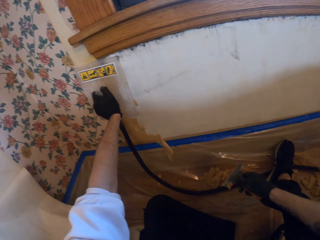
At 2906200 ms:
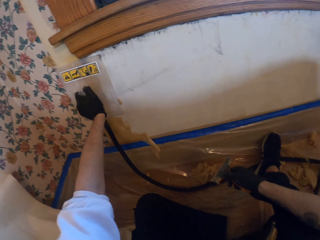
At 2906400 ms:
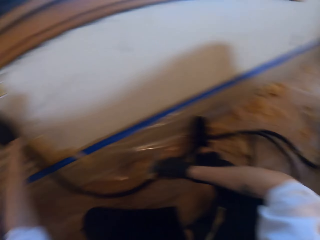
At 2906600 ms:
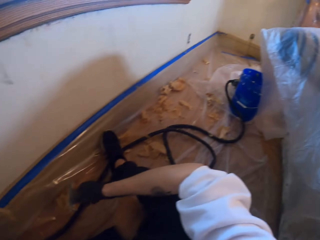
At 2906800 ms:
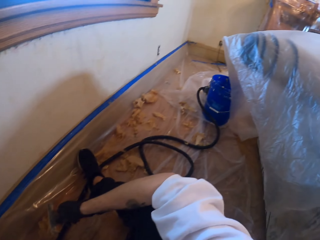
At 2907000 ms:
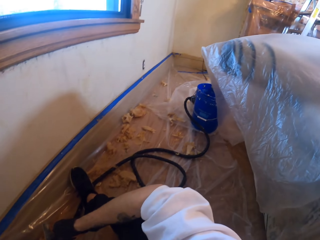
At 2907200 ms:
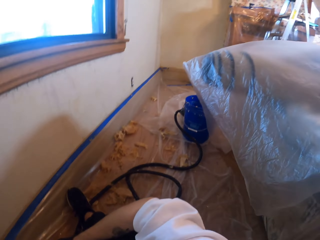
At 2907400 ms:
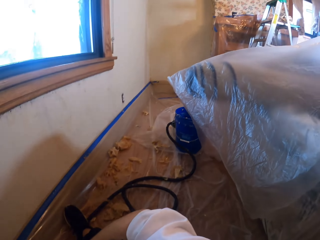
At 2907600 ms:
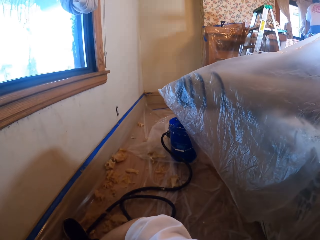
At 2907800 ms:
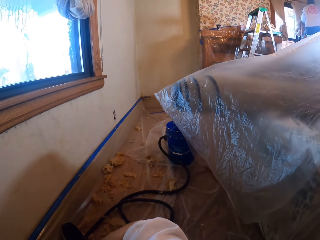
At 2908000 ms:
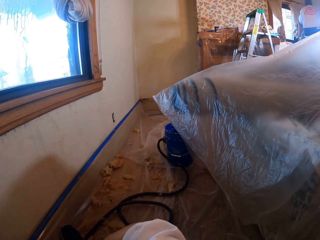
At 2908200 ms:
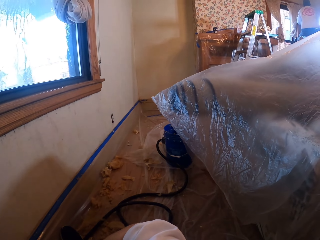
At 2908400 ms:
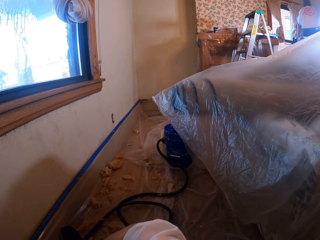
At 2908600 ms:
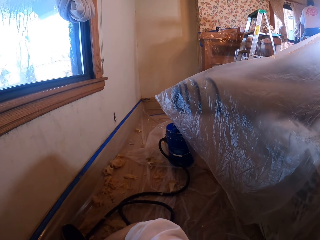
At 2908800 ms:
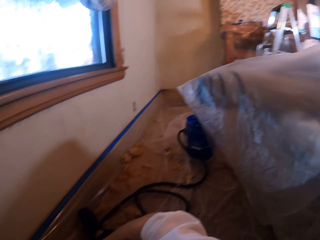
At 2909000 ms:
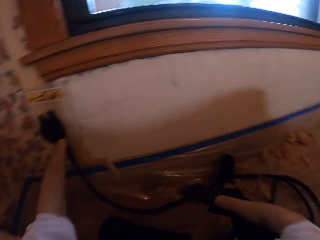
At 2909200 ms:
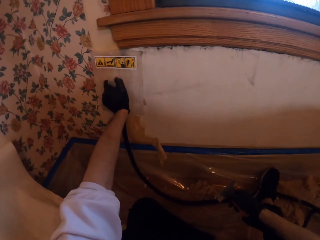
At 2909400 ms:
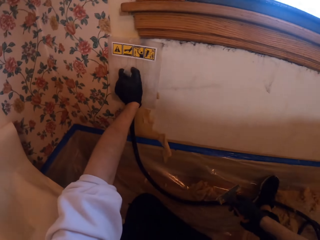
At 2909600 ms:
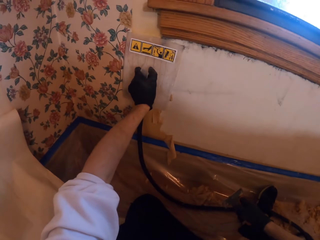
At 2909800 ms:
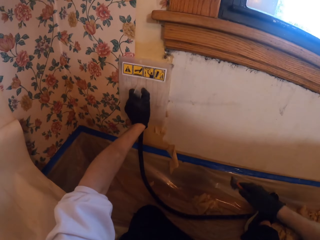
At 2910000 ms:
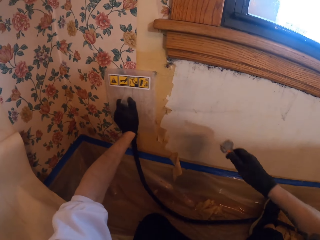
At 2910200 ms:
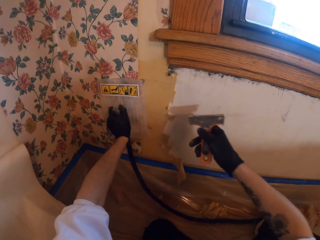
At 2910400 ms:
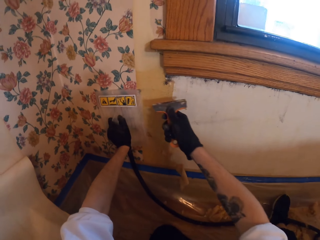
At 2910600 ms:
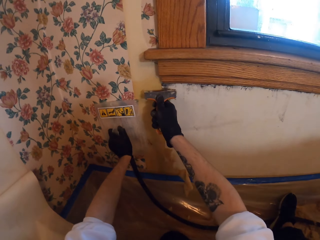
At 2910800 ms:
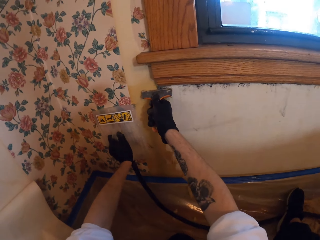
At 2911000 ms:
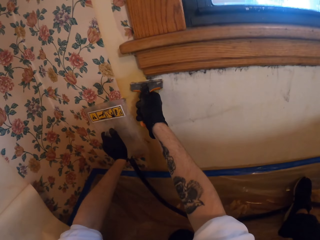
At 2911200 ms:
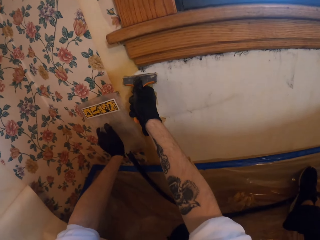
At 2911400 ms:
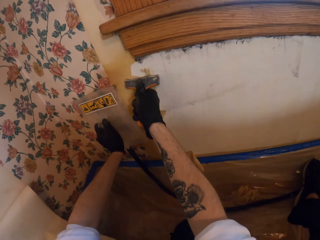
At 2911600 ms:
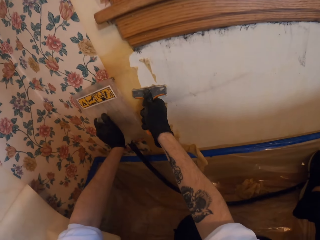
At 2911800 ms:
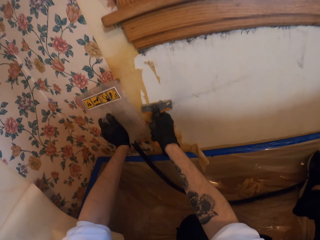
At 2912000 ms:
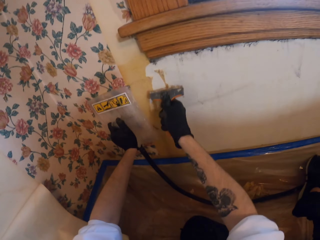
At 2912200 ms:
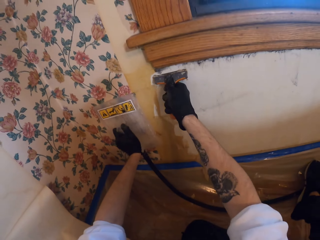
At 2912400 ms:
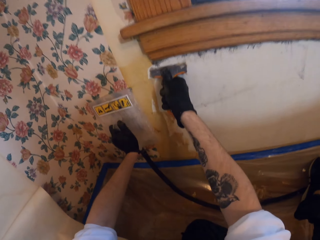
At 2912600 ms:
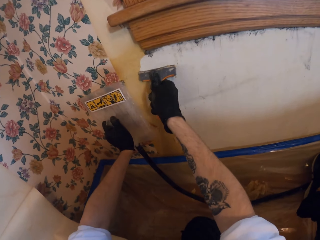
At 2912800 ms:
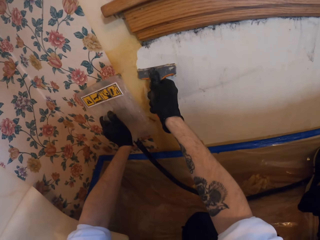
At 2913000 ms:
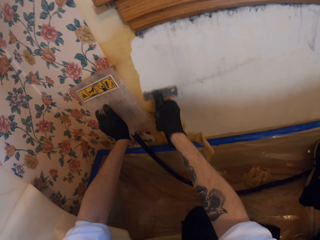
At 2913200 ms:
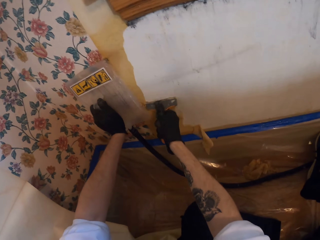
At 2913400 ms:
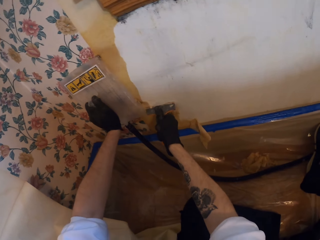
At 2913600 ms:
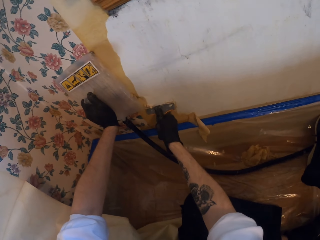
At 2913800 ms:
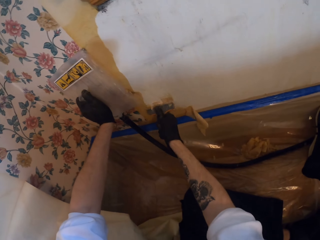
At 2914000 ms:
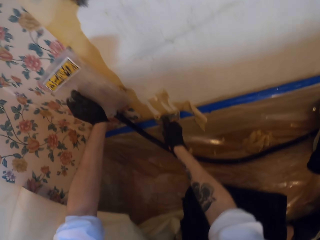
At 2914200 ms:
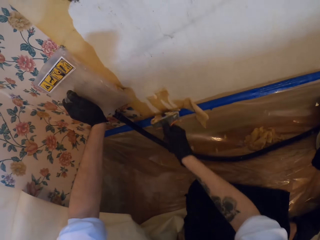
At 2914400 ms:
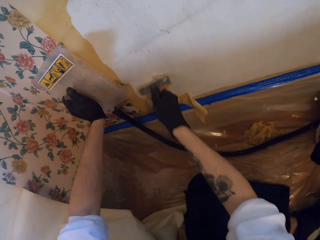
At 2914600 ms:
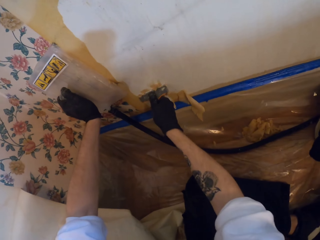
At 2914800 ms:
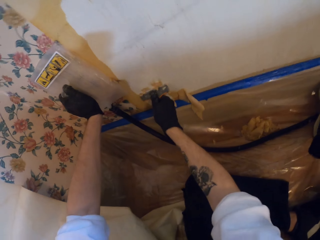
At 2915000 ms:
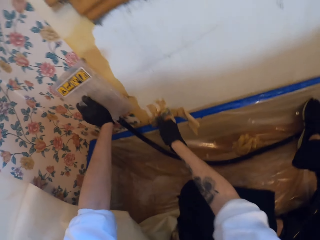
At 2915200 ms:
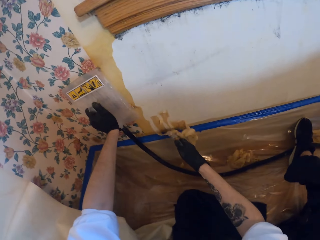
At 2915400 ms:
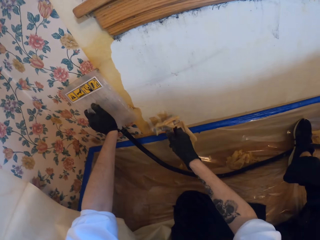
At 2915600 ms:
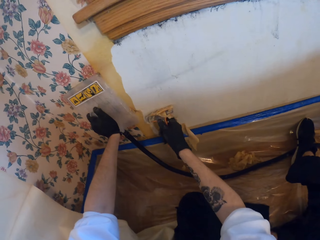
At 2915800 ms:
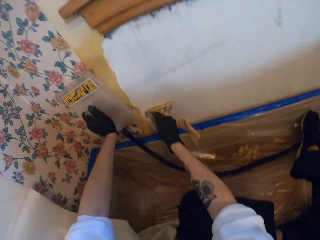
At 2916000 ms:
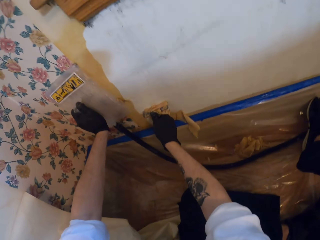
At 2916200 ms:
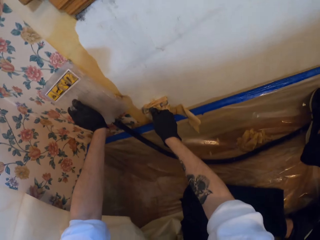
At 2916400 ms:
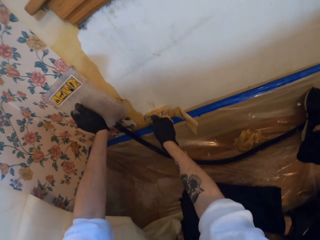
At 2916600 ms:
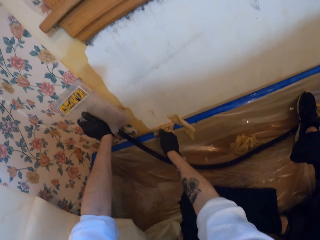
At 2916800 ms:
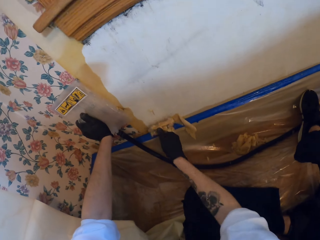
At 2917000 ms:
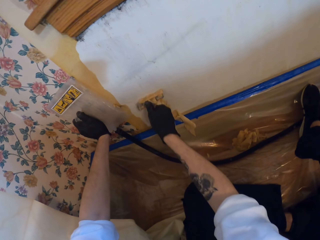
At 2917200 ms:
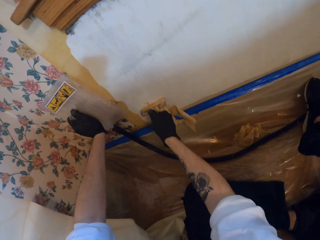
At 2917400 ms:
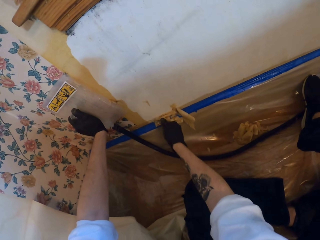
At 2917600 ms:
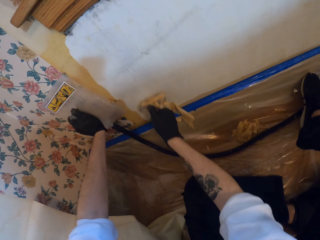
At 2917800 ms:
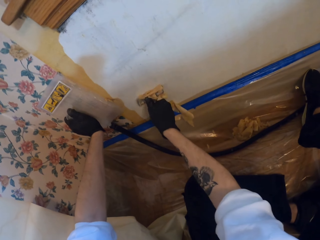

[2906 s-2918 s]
The camera wearer looks around the room. They stand beside the window. They remove paint from the wall.

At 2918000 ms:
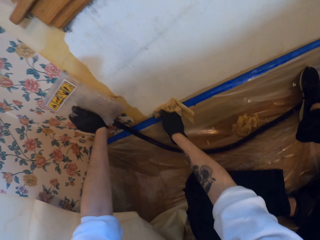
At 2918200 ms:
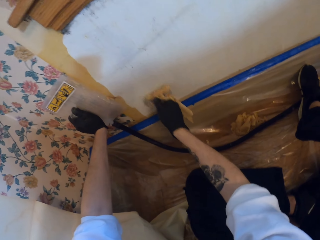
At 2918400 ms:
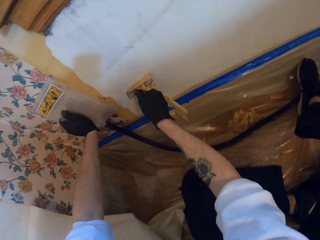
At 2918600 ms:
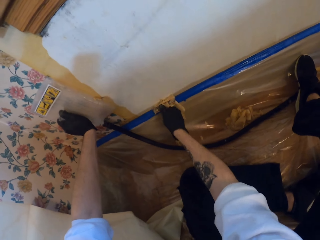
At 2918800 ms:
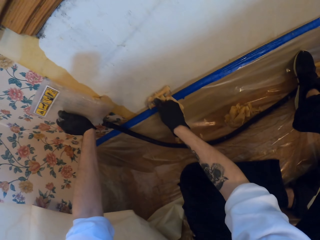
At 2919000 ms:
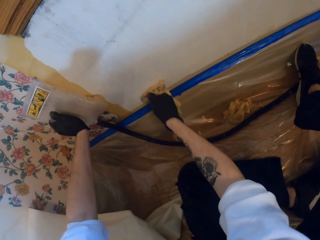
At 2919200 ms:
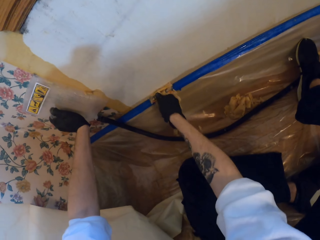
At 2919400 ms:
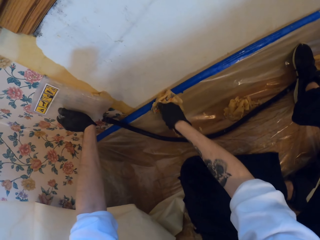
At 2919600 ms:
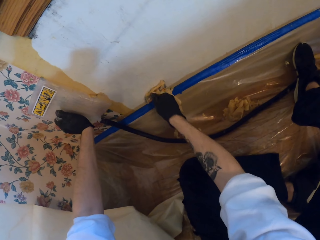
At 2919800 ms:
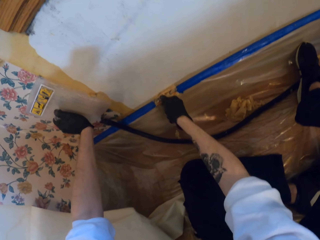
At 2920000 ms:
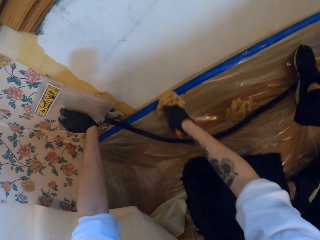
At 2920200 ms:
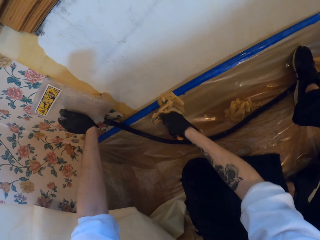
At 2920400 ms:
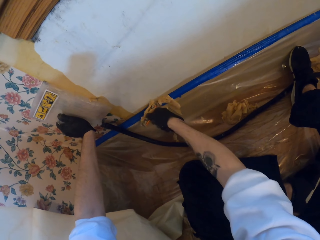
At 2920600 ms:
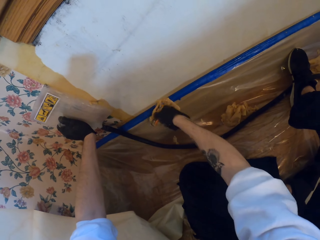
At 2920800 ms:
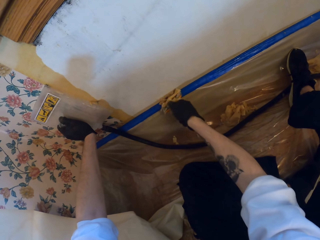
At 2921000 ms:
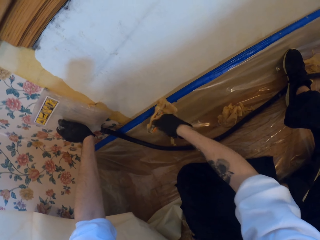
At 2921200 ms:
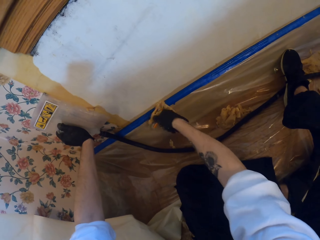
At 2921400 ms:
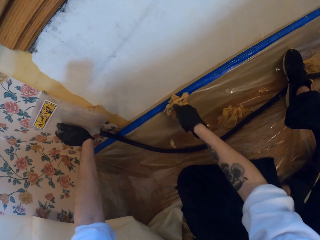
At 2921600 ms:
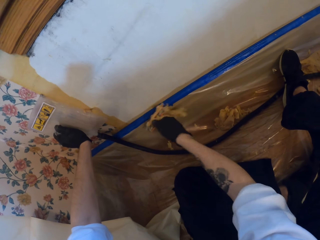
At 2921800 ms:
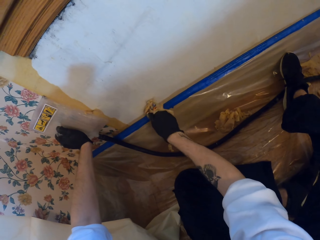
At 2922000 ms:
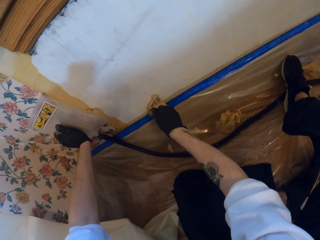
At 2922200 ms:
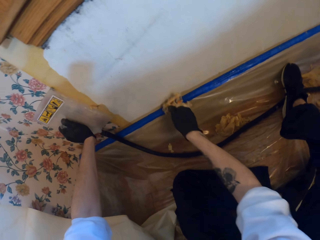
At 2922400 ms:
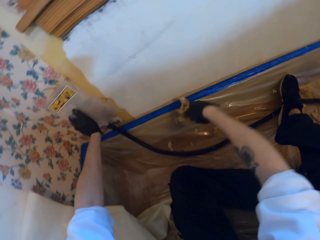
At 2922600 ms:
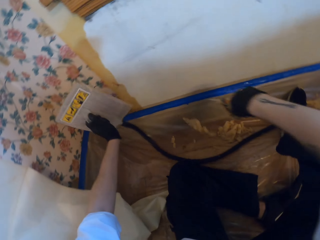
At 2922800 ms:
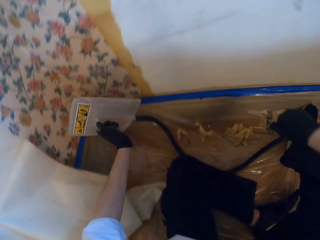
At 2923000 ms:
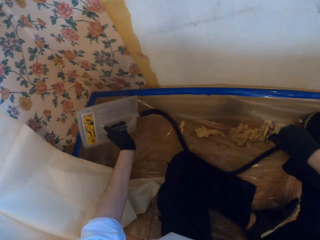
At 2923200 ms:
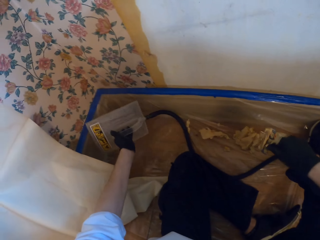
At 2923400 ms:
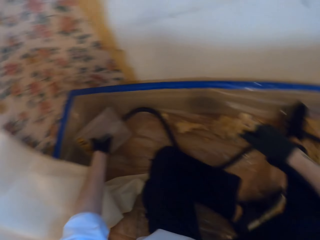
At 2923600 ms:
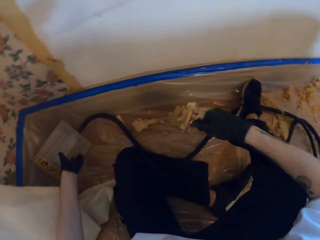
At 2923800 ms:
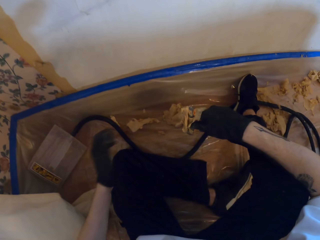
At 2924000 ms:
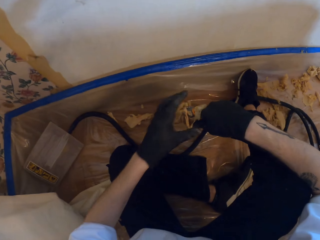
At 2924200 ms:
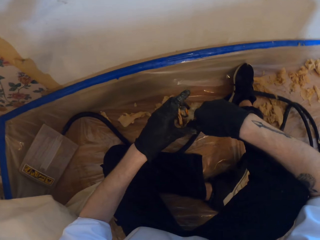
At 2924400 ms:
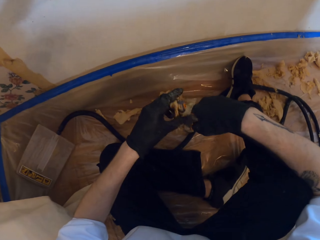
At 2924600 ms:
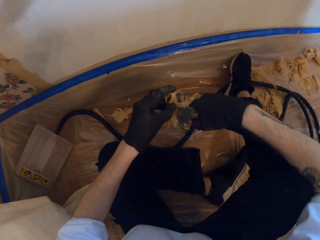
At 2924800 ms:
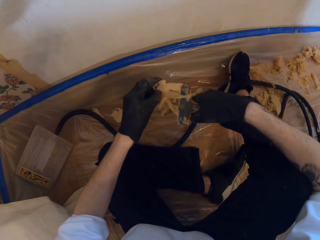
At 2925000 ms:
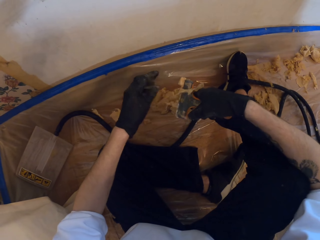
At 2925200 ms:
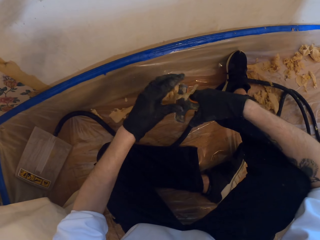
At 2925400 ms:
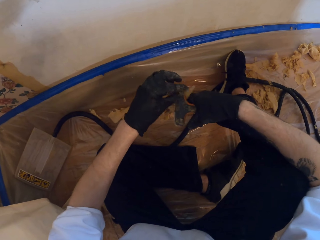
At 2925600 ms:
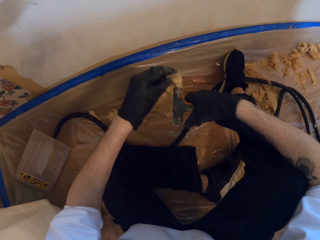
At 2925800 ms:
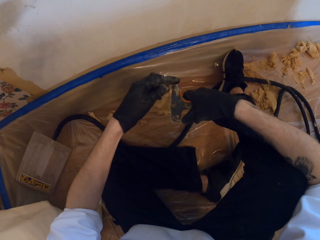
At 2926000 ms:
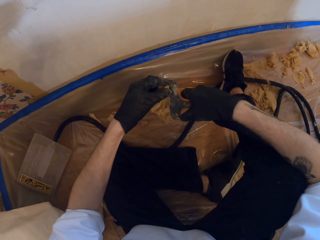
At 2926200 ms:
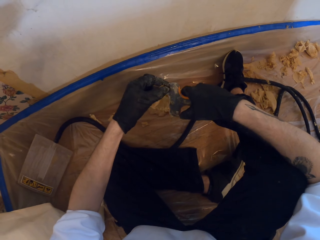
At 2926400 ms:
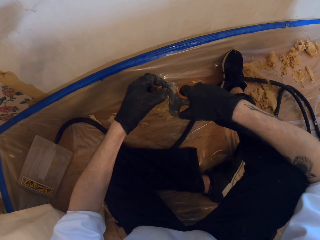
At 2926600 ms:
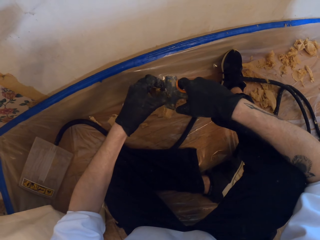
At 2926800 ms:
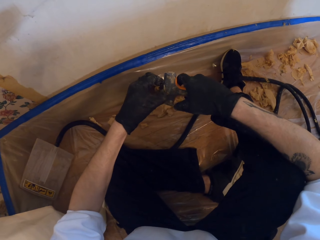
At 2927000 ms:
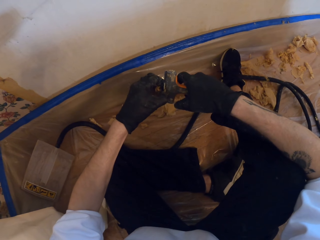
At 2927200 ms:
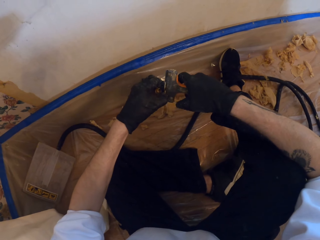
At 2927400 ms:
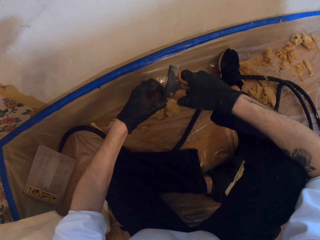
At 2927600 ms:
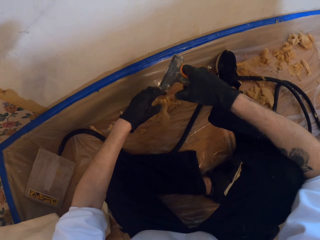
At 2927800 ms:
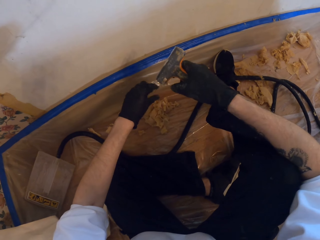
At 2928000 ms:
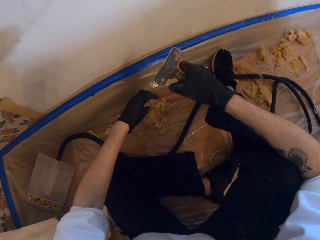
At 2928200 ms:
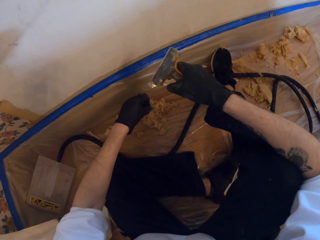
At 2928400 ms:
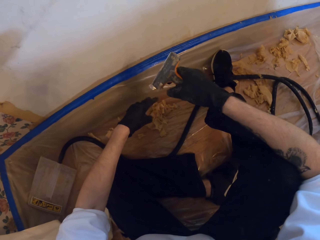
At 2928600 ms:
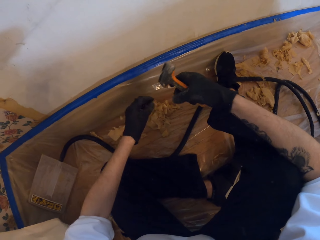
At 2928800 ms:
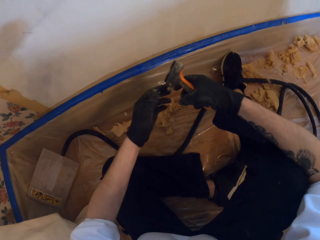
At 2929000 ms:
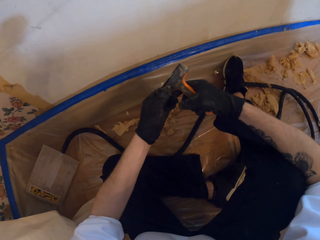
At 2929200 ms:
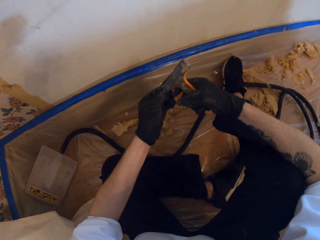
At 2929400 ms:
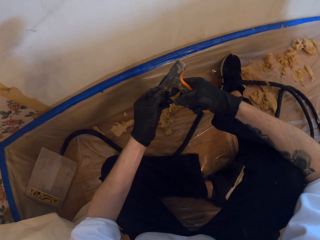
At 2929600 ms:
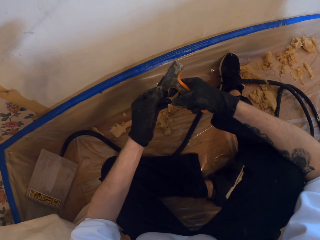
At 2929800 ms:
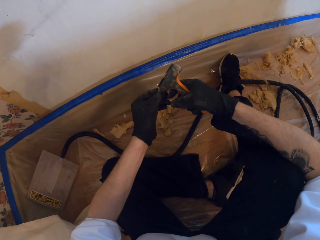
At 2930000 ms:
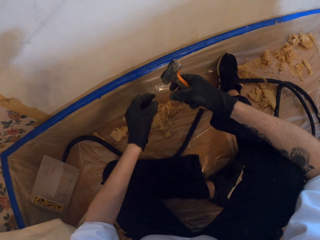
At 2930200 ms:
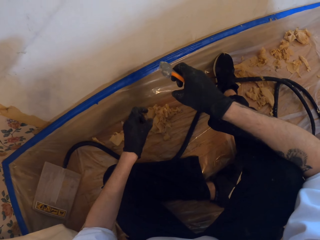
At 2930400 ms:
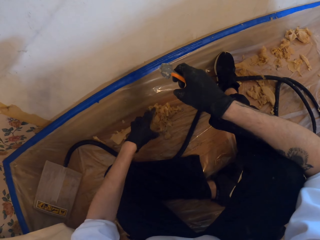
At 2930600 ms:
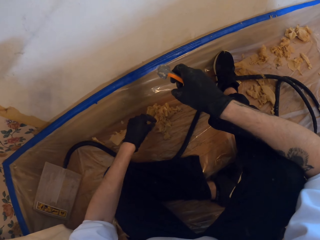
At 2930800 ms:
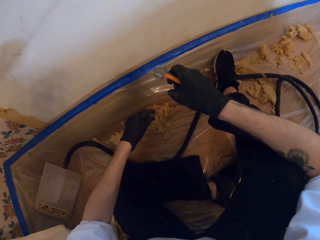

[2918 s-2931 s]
The camera wearer puts the steamer on the floor. They remove paint from the paint scraper. They hold the scratcher.
